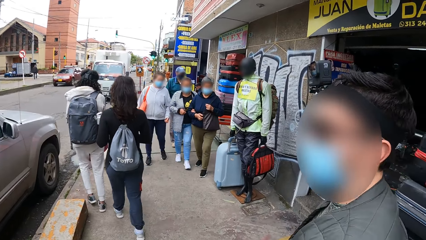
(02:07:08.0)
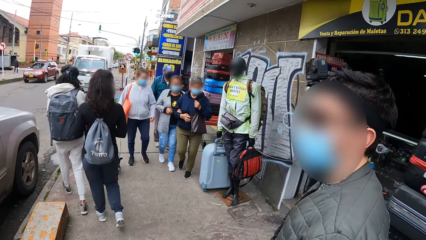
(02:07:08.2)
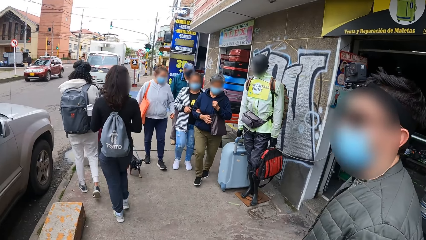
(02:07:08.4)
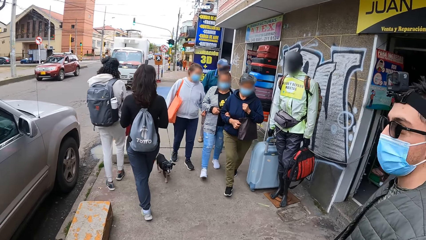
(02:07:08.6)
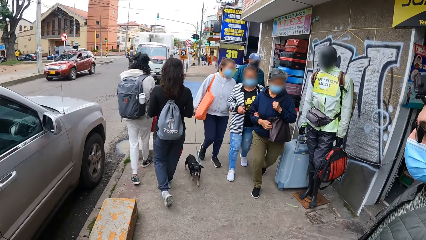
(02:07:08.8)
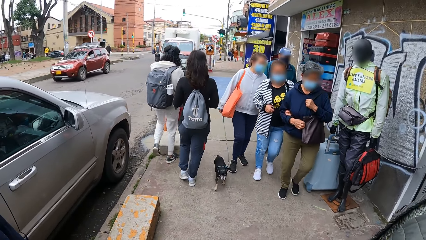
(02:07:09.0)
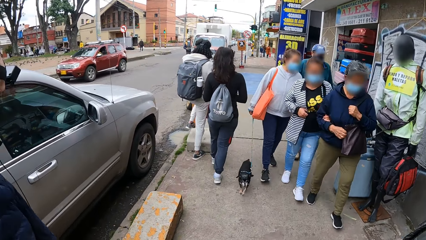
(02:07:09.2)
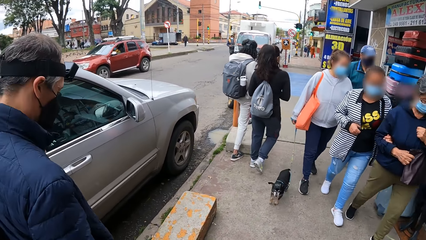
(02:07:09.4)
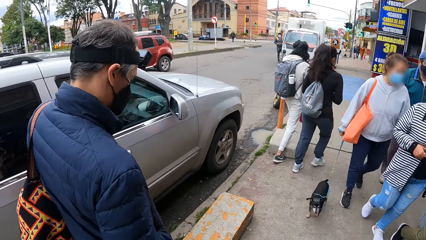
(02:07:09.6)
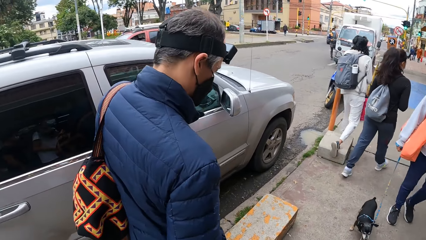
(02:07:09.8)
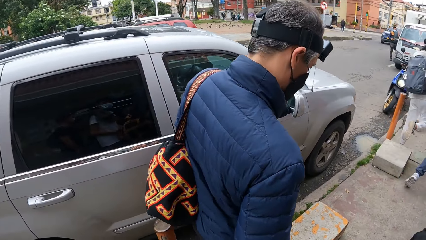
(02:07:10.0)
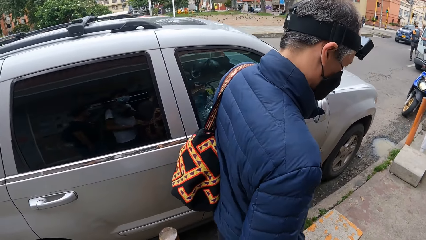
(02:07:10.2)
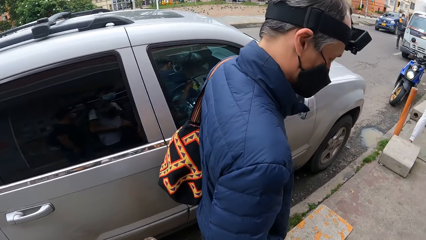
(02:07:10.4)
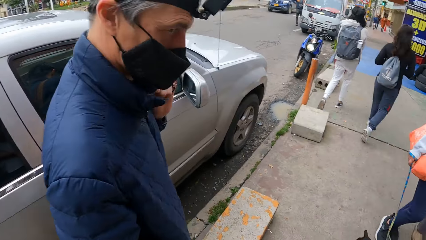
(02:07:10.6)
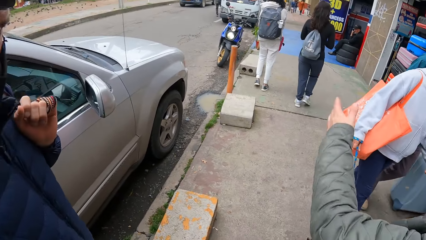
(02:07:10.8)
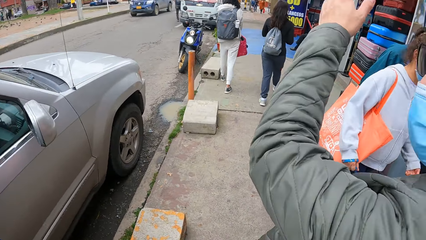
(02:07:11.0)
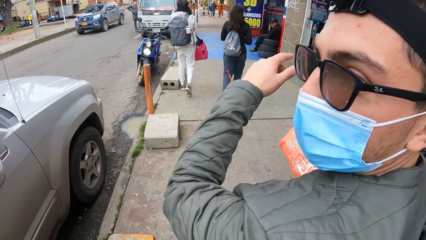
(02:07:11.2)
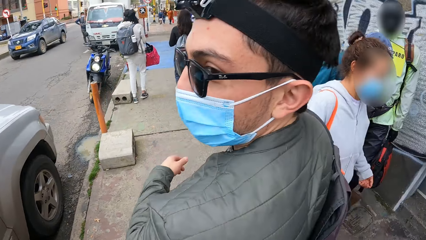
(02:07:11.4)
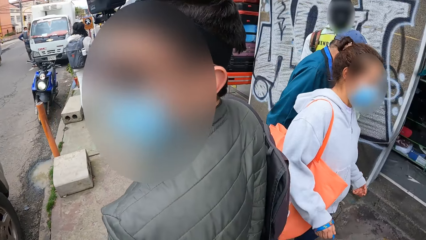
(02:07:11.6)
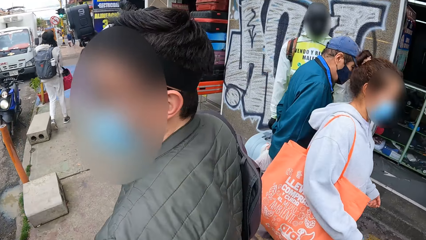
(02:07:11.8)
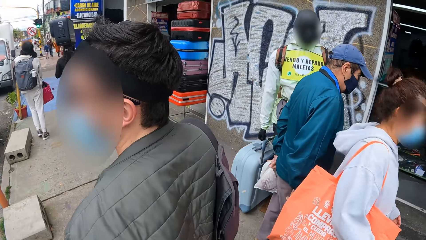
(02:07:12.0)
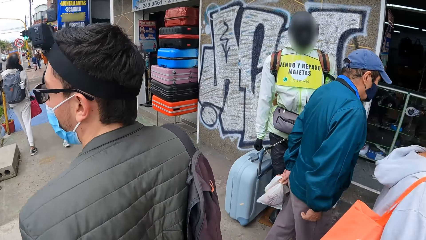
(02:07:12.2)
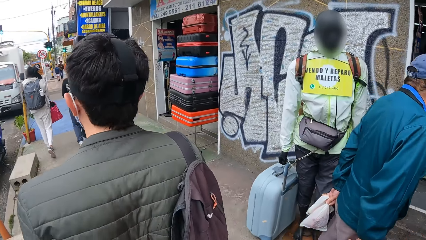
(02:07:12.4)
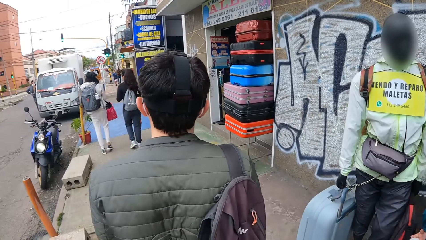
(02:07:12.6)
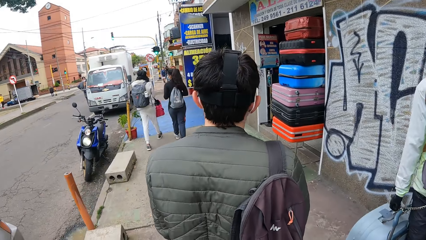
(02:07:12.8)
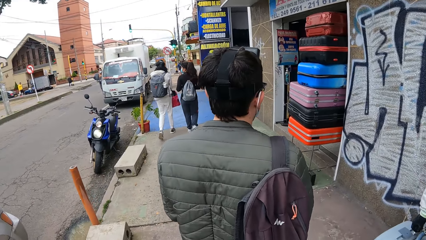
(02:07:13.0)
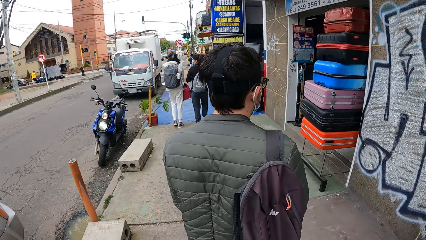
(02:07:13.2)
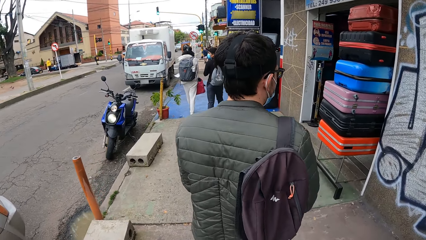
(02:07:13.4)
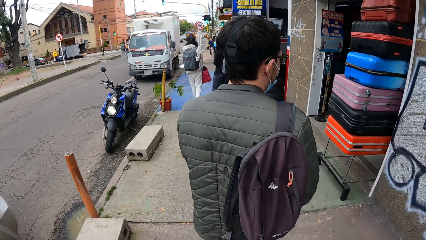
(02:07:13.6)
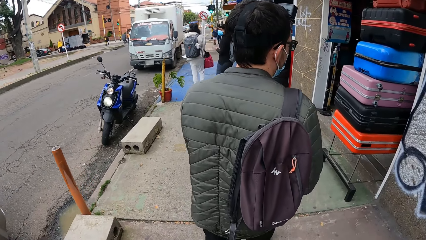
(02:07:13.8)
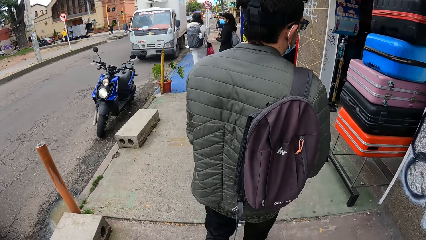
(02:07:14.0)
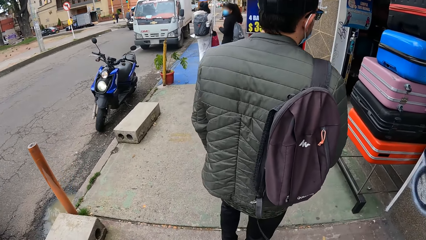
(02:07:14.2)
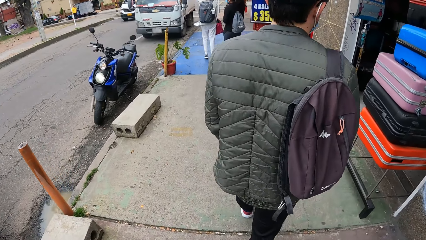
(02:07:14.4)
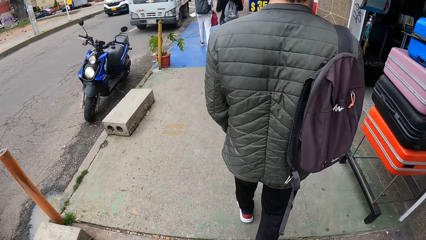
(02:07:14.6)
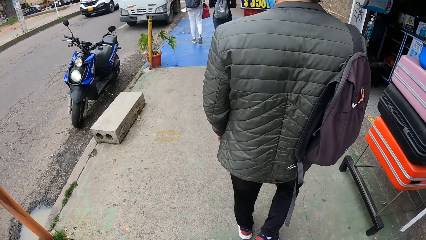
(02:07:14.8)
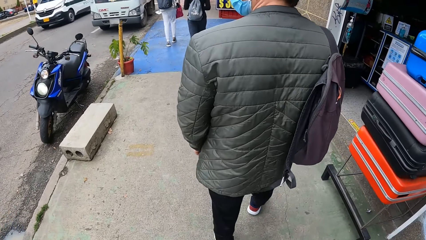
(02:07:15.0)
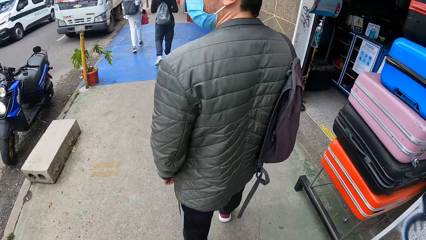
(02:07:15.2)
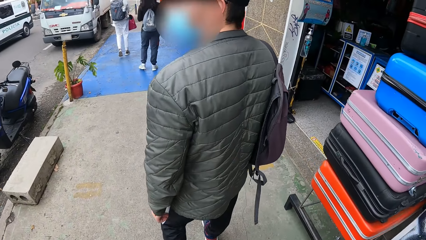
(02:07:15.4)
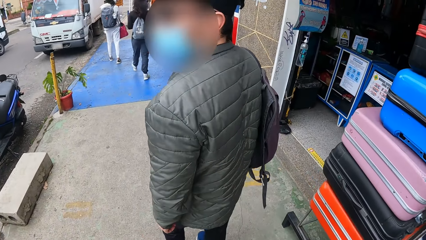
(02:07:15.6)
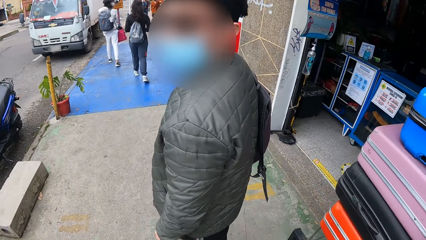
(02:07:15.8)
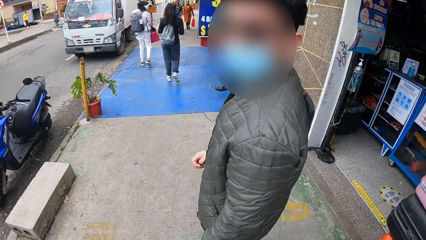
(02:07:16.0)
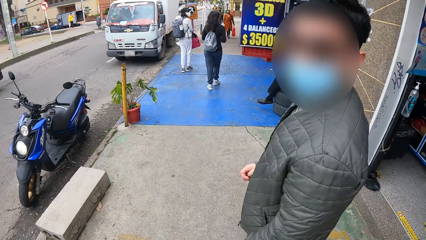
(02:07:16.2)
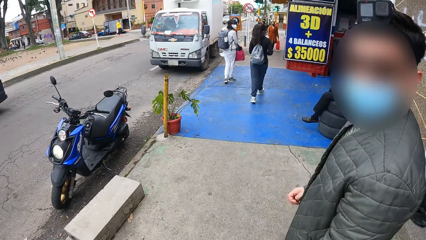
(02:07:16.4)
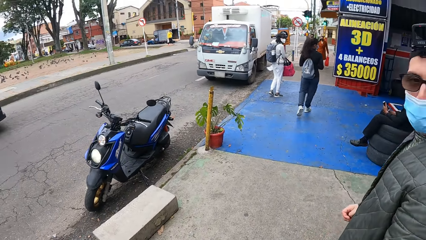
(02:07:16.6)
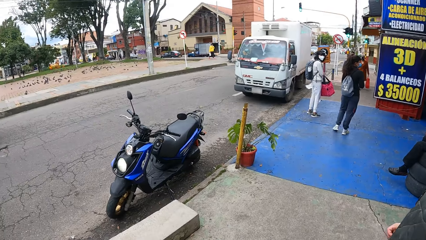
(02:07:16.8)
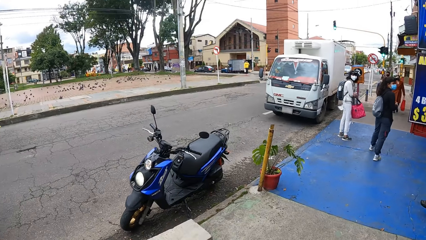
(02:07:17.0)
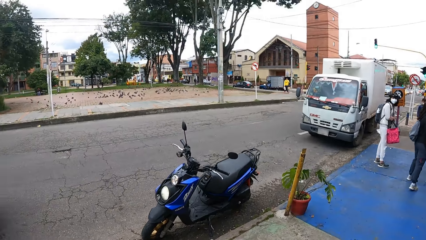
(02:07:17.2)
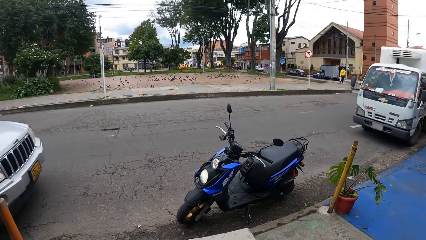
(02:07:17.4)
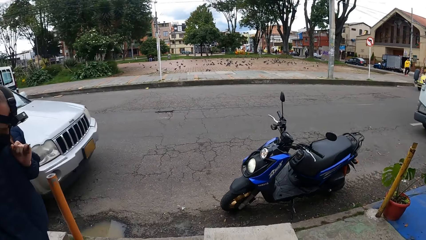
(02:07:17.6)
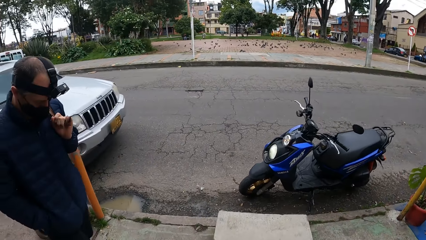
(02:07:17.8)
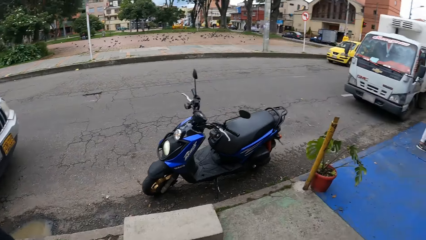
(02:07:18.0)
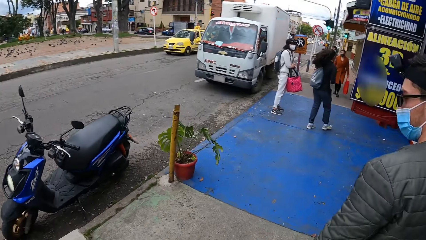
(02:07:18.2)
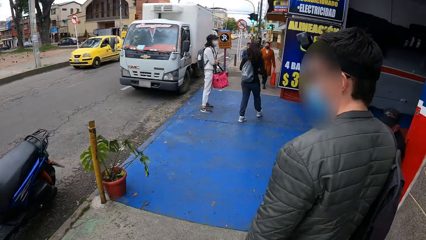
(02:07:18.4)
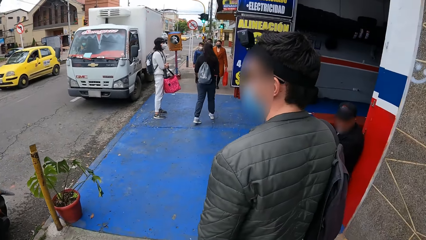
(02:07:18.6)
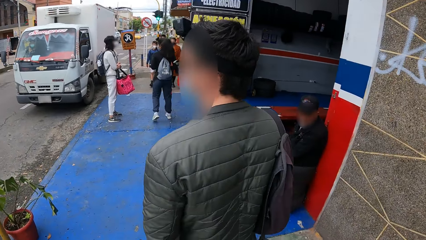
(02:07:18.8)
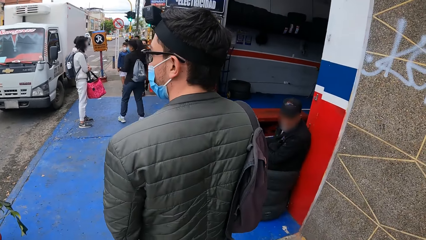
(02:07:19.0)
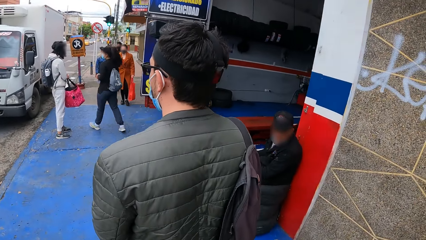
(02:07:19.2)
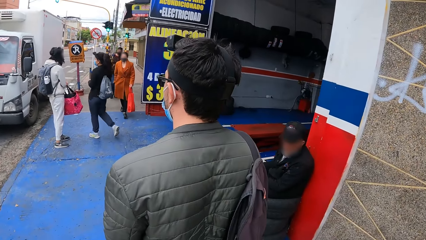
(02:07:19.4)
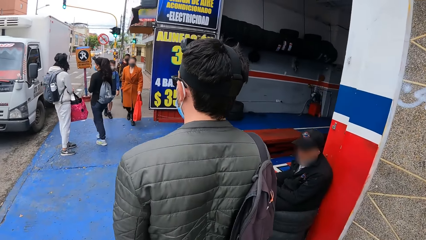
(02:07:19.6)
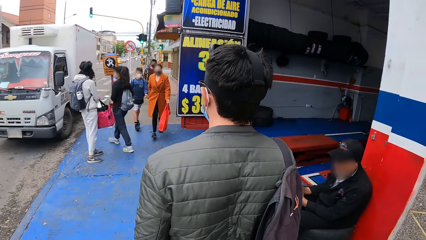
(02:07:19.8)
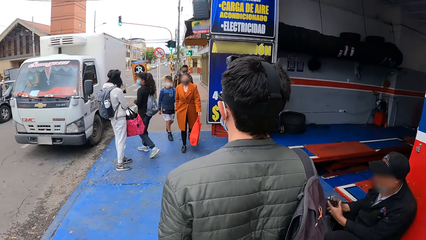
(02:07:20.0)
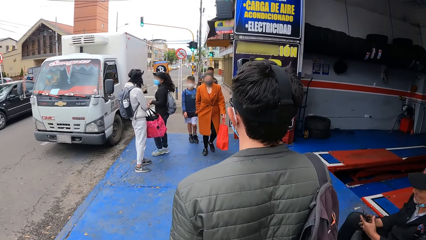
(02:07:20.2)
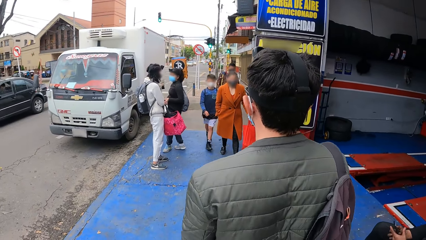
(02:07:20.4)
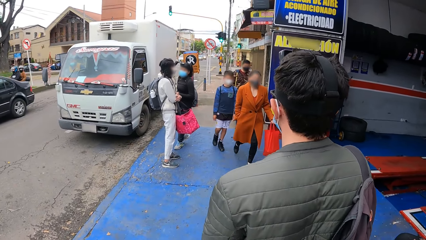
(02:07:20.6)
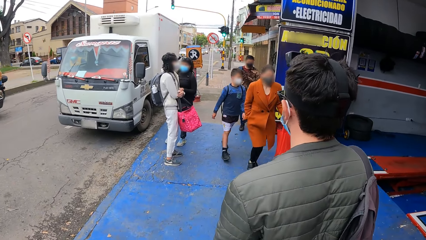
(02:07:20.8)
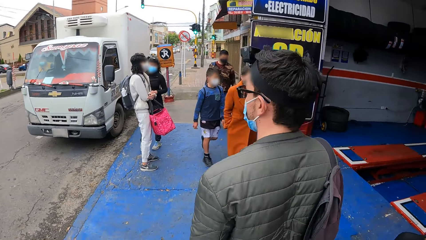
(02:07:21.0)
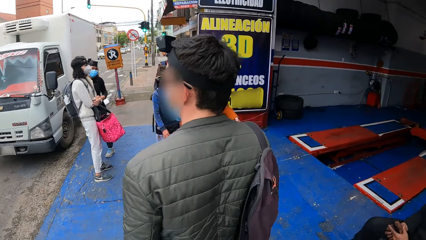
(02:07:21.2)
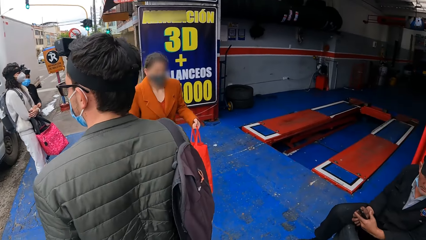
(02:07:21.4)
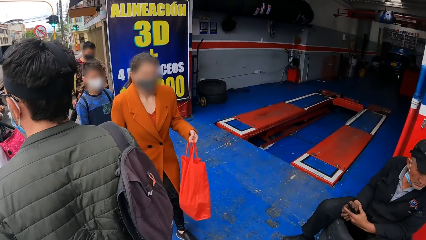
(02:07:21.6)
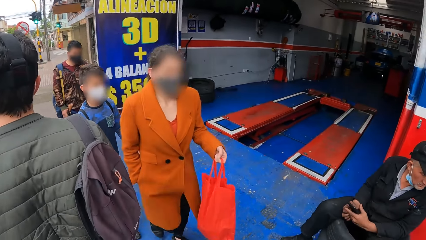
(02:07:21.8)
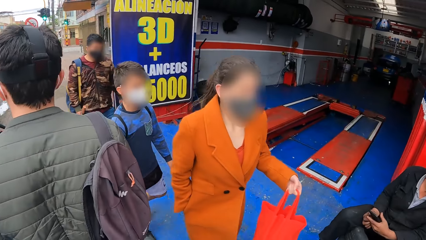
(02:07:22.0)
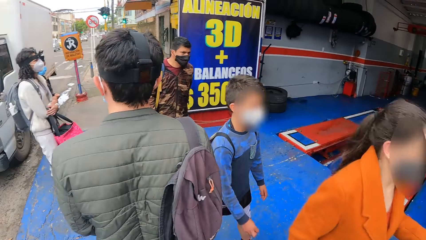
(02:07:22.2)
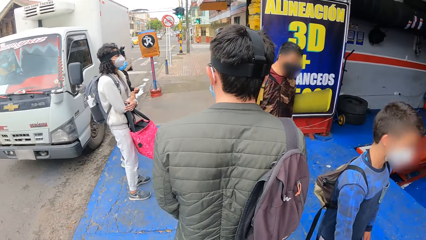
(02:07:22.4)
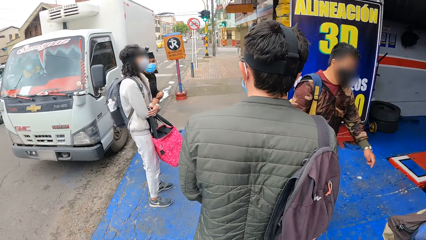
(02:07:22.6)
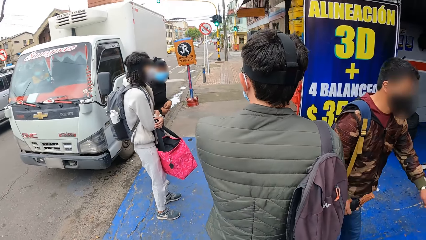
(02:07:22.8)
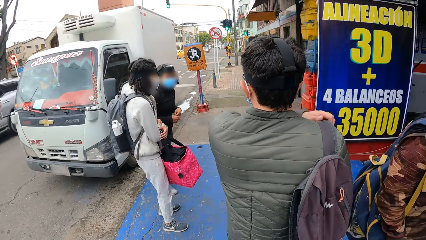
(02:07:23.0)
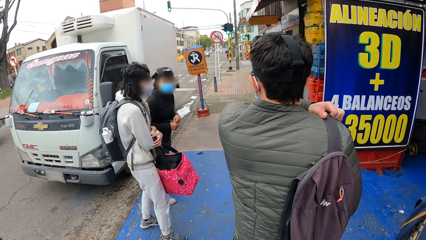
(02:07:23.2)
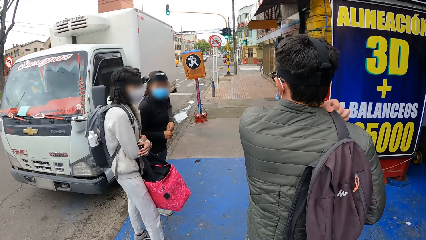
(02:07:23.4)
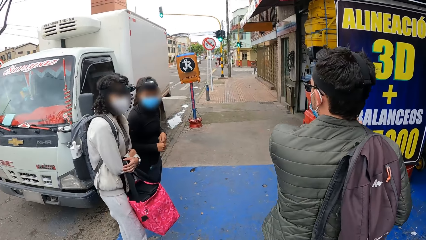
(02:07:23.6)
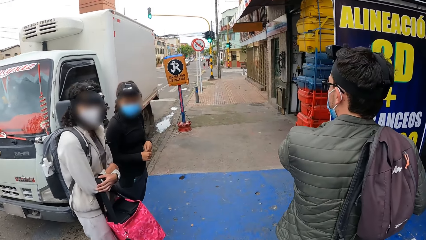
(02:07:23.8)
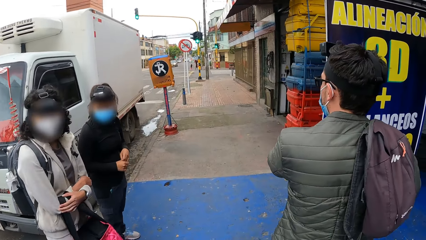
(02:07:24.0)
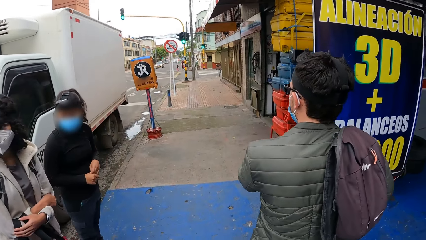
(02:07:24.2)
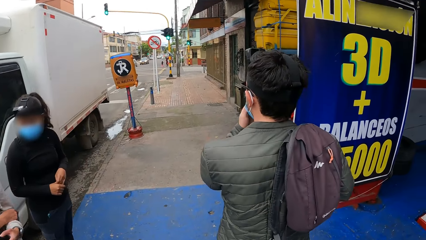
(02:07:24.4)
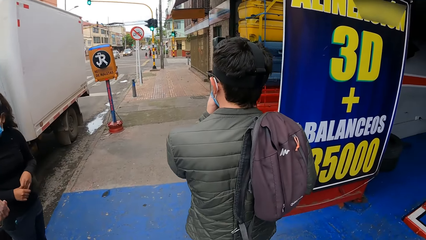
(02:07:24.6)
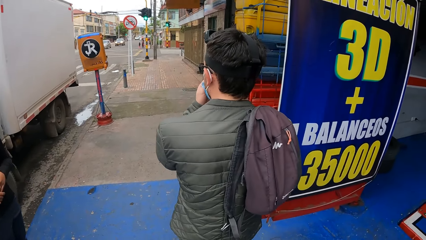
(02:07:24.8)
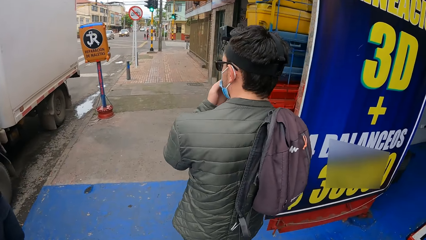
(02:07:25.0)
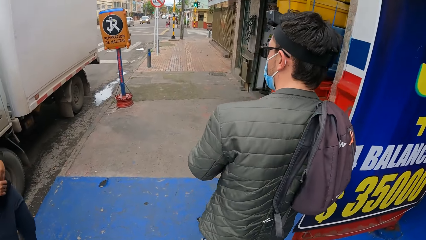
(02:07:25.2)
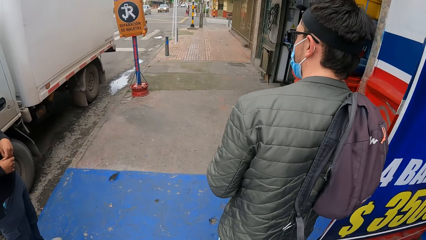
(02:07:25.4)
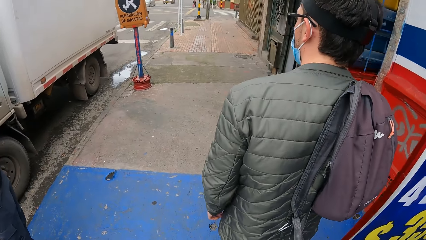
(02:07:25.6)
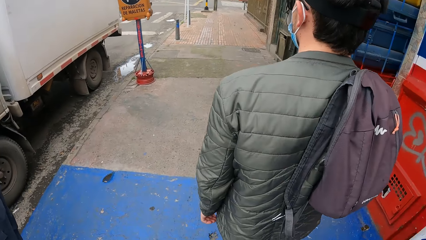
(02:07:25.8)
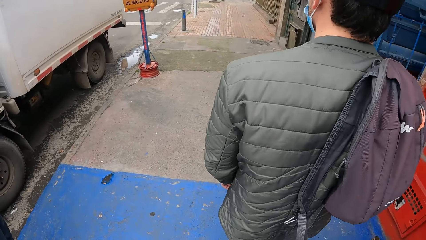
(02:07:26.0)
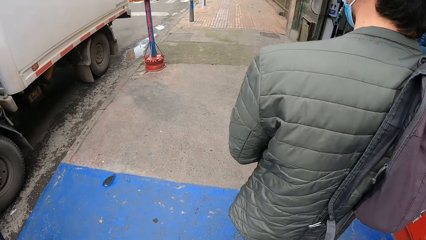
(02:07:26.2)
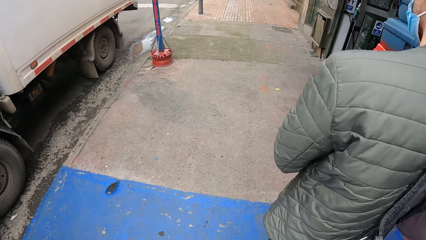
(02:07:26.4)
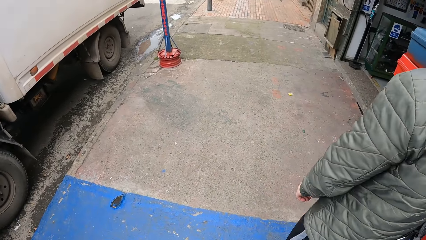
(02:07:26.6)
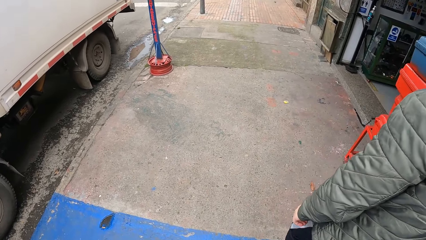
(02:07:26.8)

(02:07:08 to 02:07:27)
A group of people and a dog walks past the camera wearer. The camera wearer looks around the street. They walk past a man on a chair. They walk past a woman, a boy and another man.
